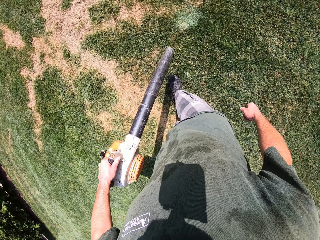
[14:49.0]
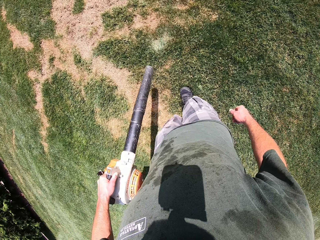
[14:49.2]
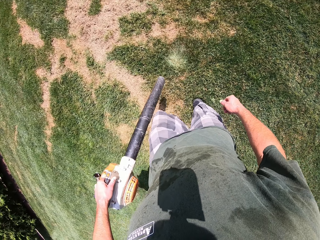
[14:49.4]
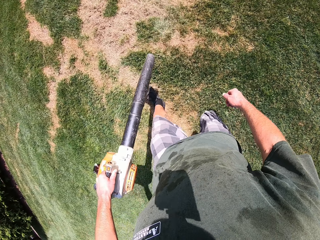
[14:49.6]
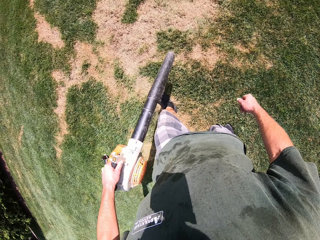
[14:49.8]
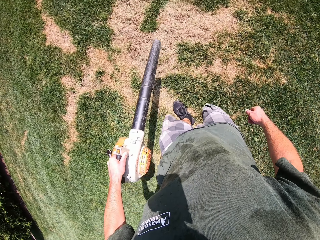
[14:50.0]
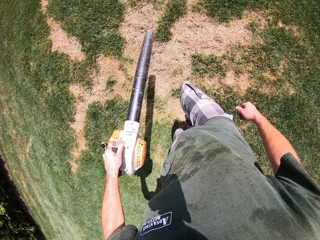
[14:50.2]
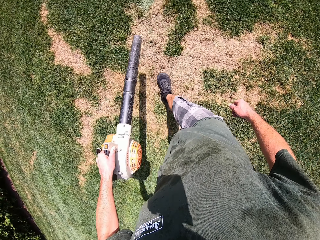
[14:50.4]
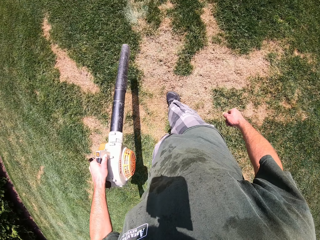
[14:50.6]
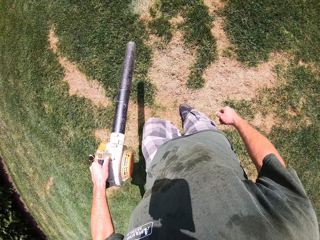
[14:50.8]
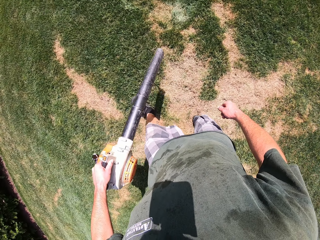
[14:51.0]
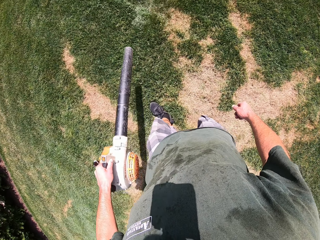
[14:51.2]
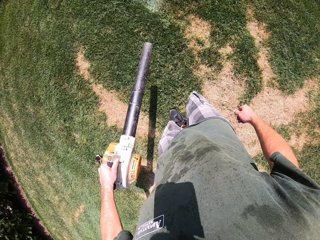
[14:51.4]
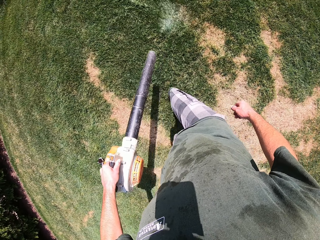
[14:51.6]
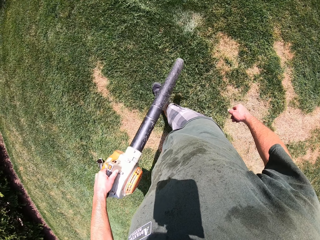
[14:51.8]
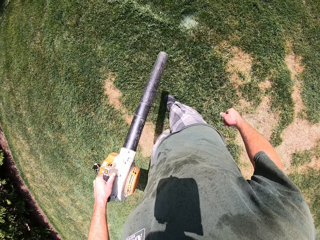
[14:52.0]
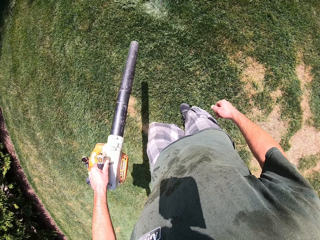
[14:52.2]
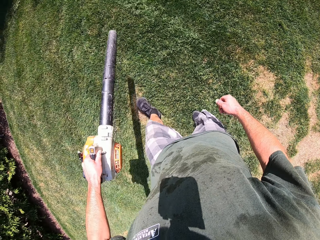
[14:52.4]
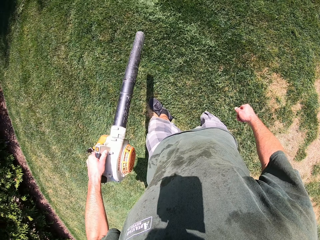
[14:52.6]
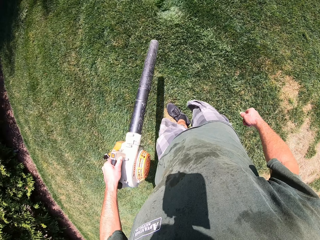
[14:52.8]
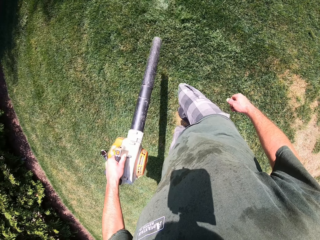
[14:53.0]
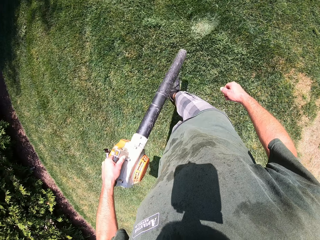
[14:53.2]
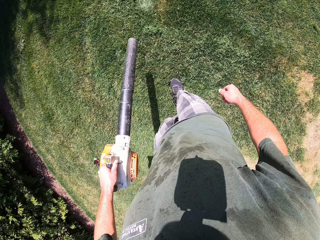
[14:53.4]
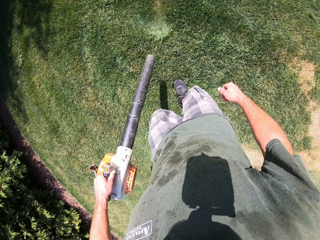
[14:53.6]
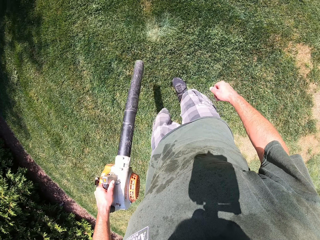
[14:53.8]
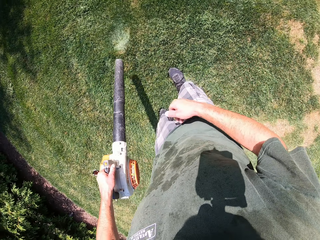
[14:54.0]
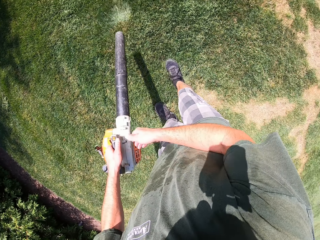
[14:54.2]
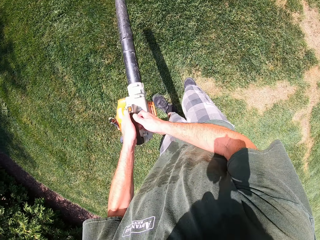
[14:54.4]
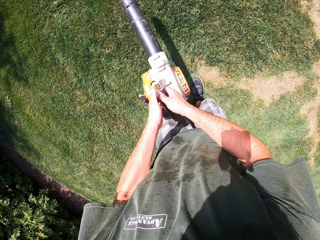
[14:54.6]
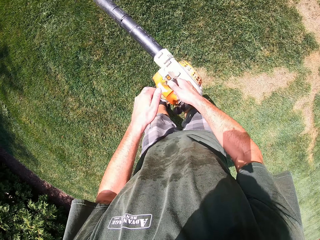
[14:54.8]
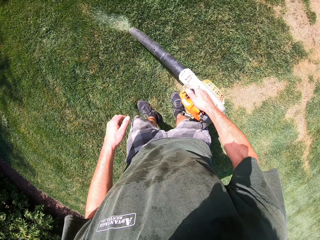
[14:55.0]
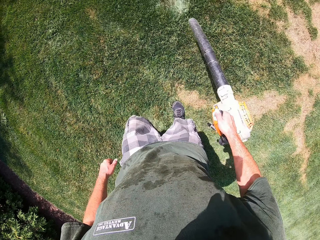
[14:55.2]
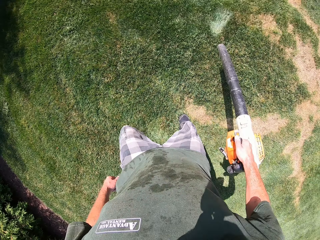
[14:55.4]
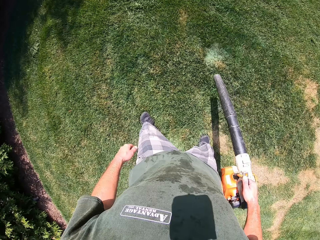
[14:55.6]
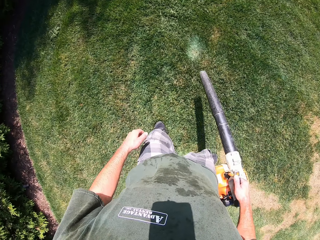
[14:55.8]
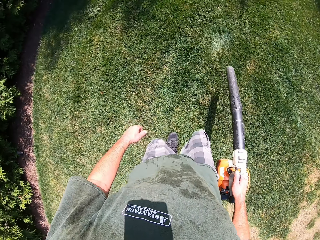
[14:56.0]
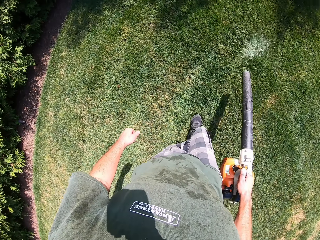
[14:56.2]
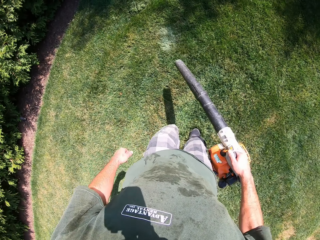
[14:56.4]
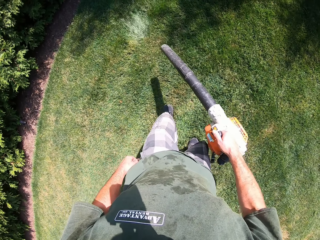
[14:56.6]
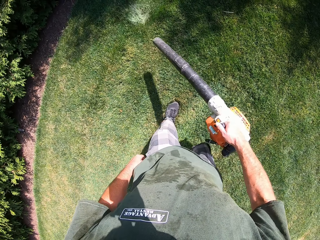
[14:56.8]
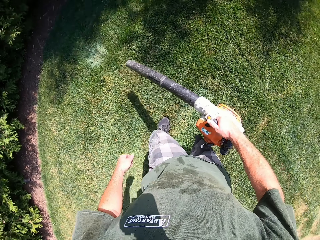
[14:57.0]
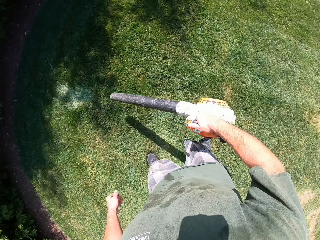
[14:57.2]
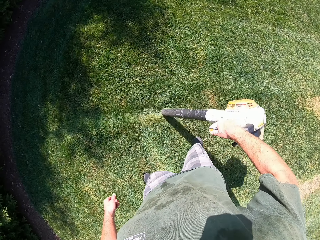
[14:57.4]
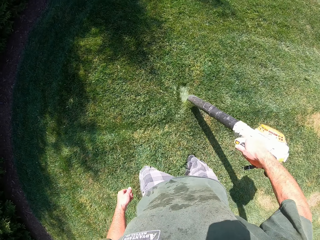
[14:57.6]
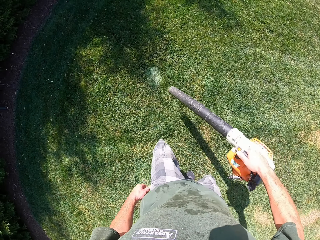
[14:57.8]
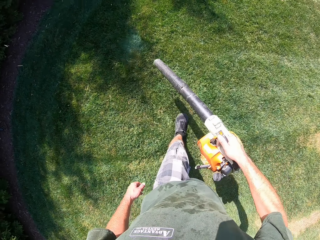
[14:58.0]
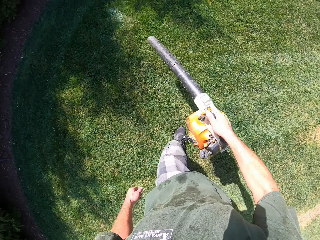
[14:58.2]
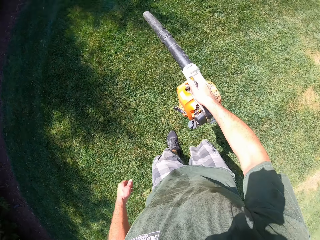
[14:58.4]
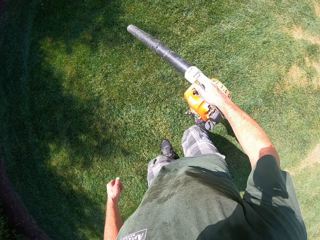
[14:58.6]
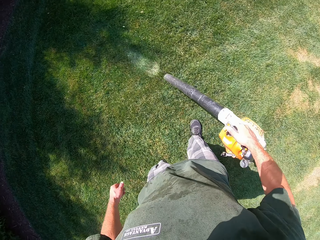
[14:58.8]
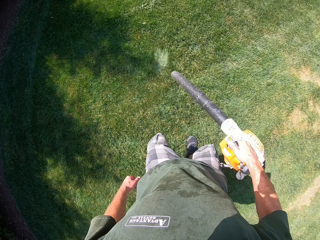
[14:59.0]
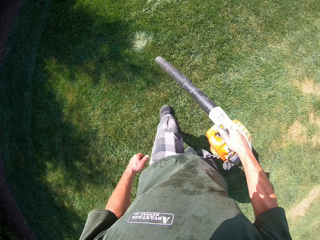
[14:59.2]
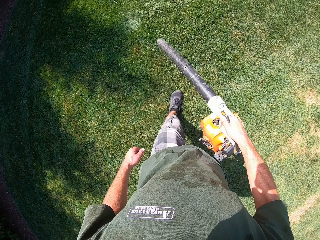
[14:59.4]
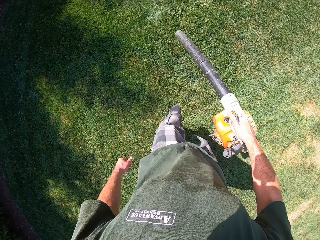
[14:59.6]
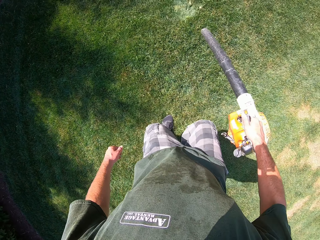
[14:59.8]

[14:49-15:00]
The camera wearer places the leaf blower in his right hand. He continues to blow the lawn with the blower in his right hand. He removes the leaves from the grass with the leaf blower.

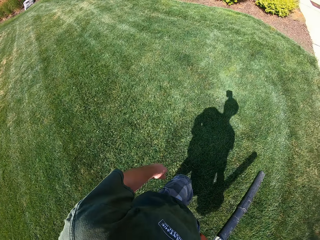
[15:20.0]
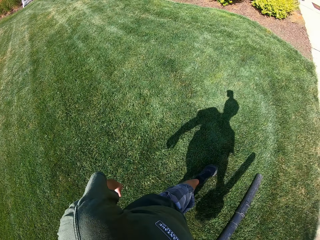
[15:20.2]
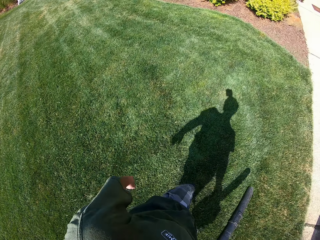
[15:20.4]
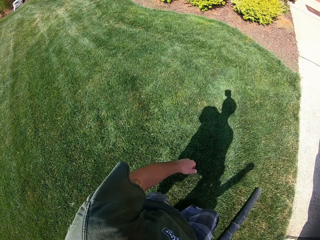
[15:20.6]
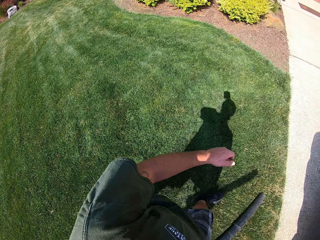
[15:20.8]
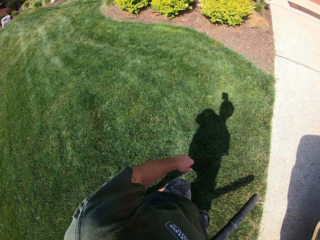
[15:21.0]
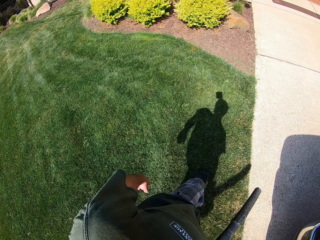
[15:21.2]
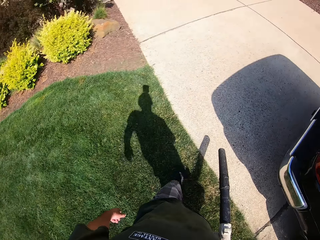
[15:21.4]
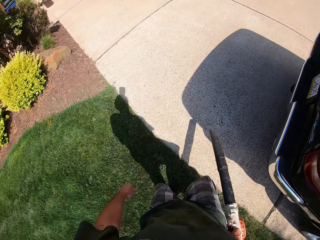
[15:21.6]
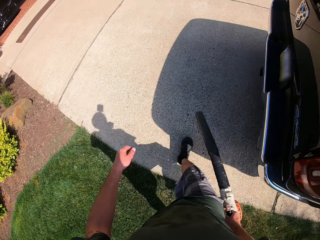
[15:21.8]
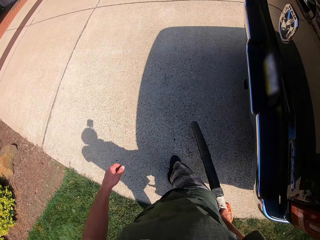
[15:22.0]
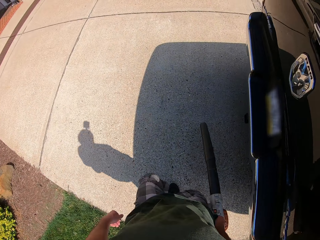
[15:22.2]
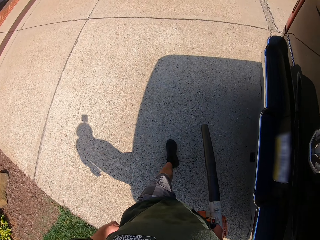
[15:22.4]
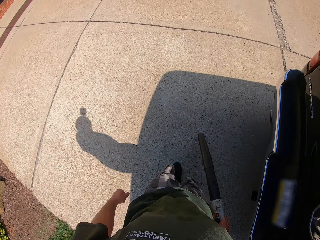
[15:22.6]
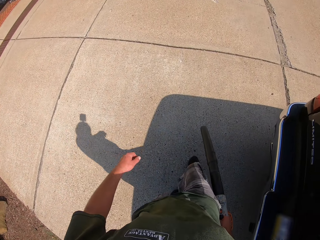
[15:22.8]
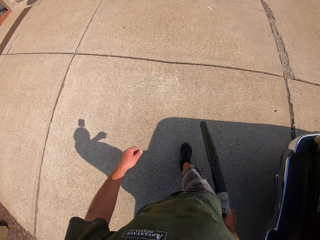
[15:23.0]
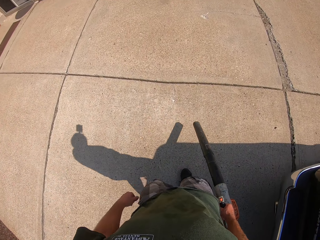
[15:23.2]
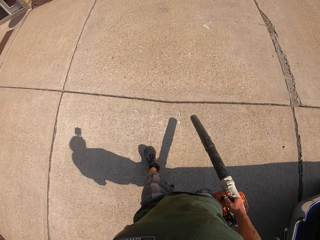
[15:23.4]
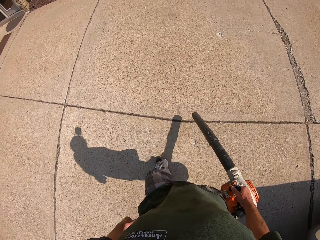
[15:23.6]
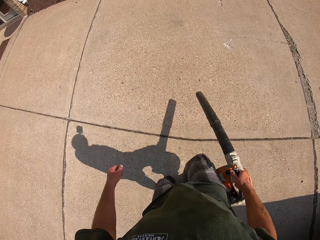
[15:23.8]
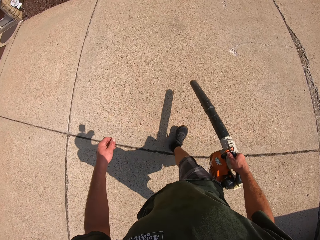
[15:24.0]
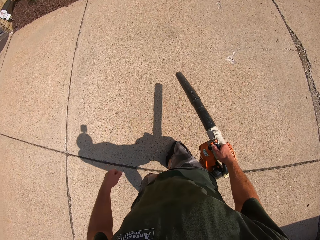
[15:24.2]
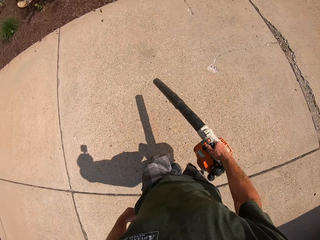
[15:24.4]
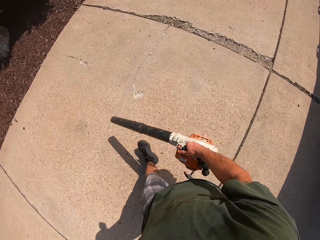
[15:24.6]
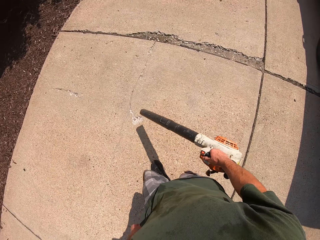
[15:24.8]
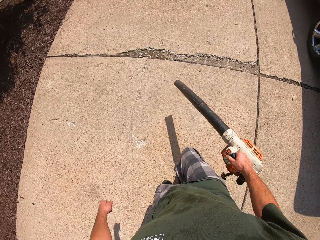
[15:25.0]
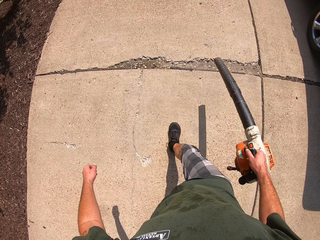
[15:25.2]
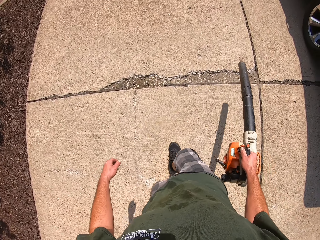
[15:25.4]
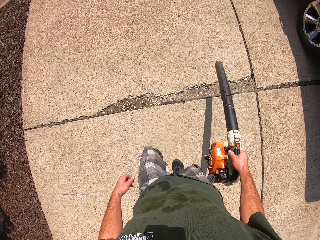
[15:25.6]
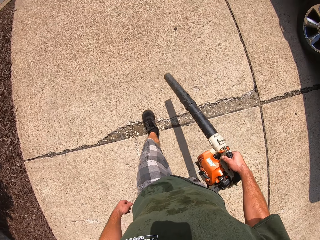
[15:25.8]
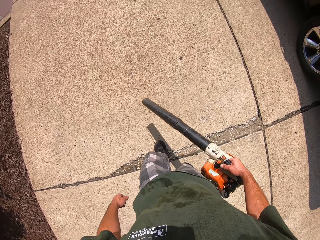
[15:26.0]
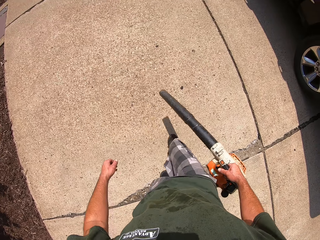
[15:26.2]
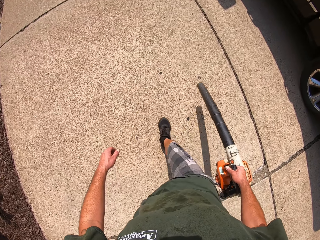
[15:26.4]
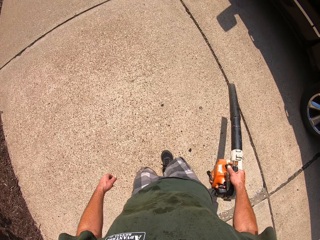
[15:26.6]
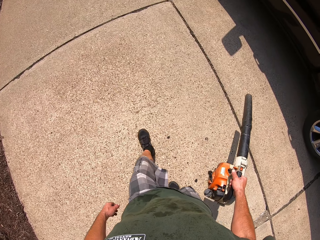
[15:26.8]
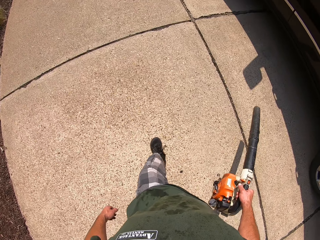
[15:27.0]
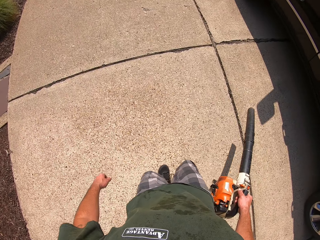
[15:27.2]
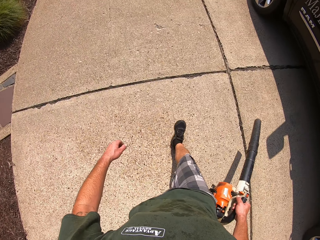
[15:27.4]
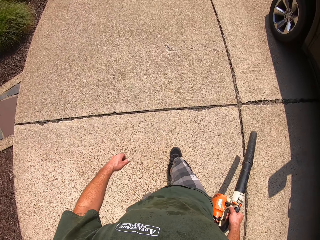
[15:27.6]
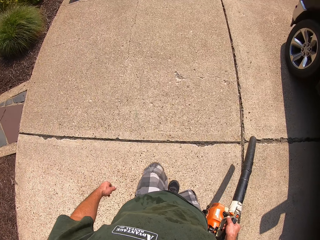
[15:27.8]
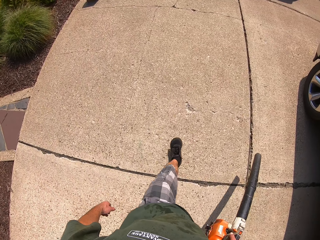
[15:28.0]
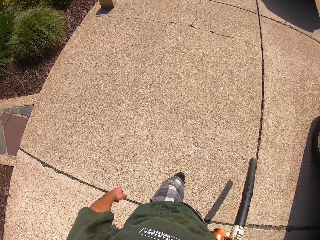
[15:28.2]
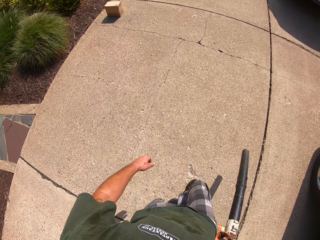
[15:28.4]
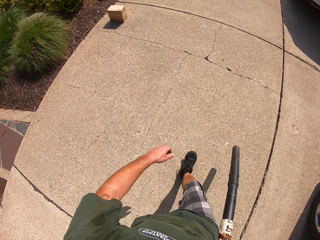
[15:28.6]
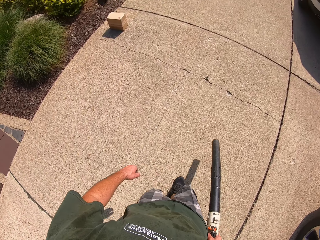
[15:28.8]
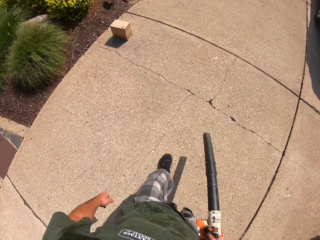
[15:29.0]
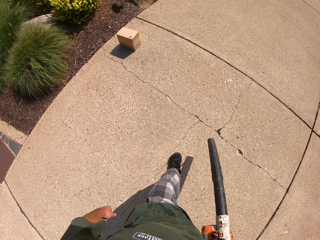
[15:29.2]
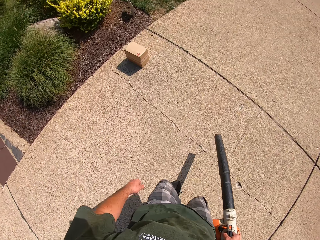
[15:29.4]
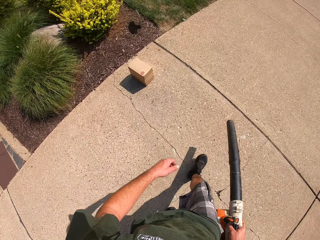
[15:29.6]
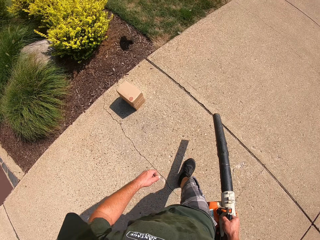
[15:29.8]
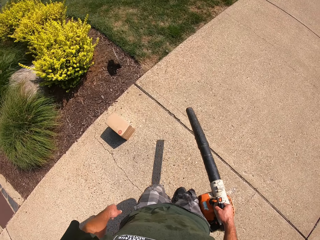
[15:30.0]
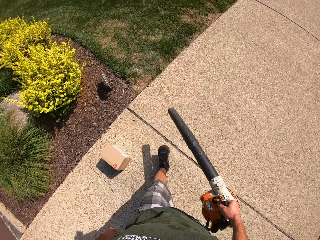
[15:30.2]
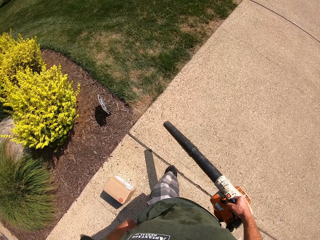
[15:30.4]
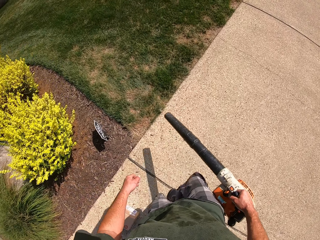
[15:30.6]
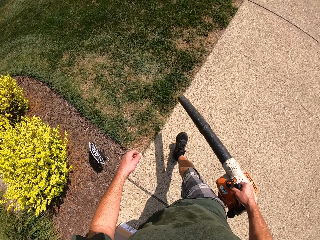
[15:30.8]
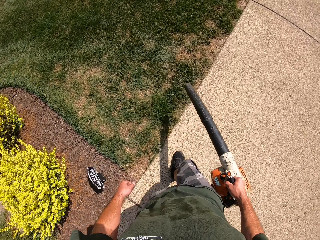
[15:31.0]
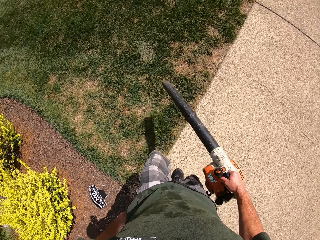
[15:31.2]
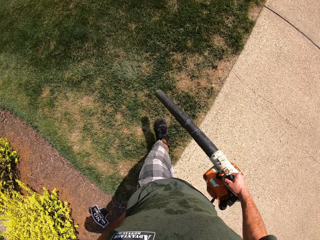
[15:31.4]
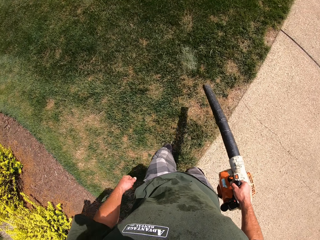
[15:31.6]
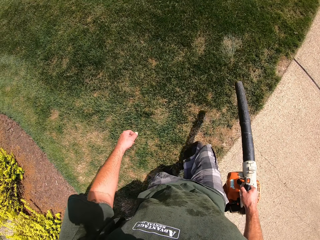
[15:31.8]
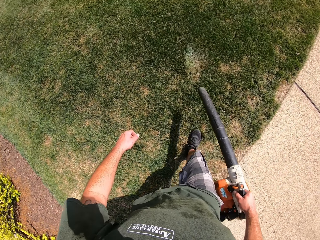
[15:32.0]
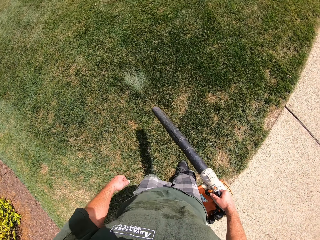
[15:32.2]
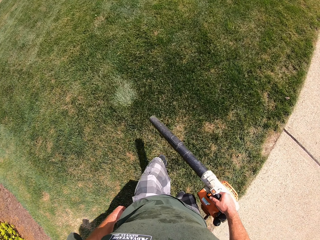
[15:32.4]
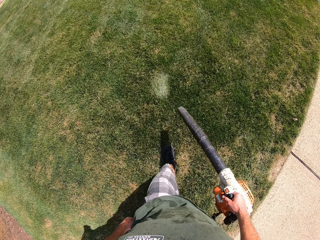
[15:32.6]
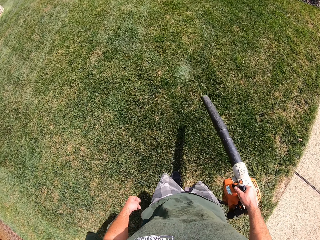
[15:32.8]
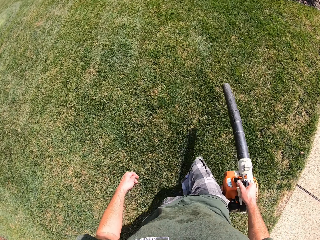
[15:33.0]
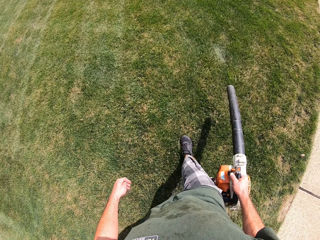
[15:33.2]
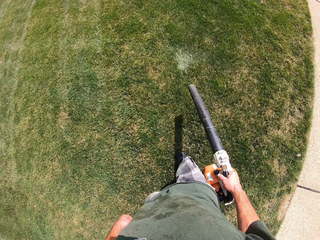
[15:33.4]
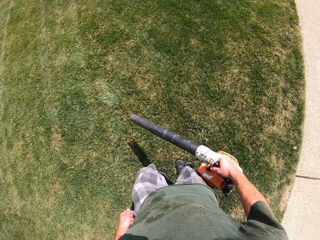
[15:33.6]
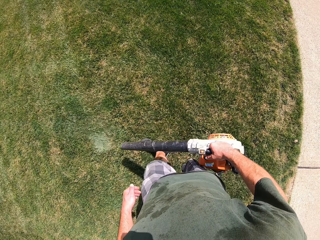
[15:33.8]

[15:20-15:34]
The camera wearer blows a part of a walkway with the blower in his right hand. He walks to the other side of the compound. He blows a lawn with the blower in his right hand. He removes the leaves from the grass with the leaf blower.
